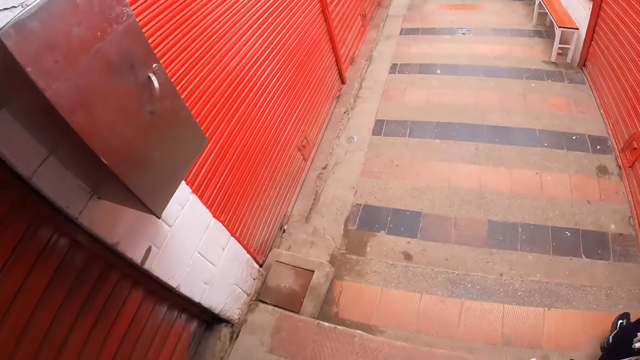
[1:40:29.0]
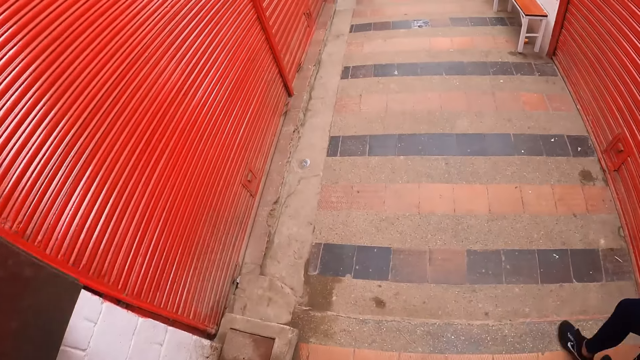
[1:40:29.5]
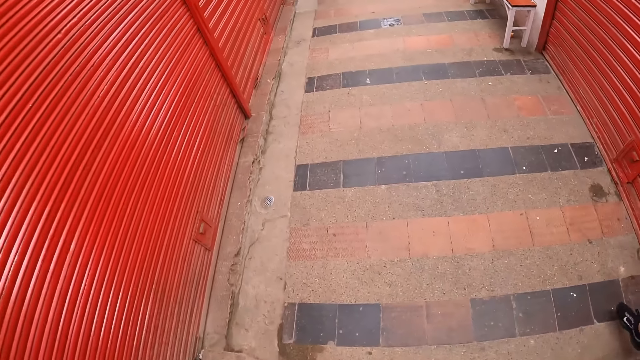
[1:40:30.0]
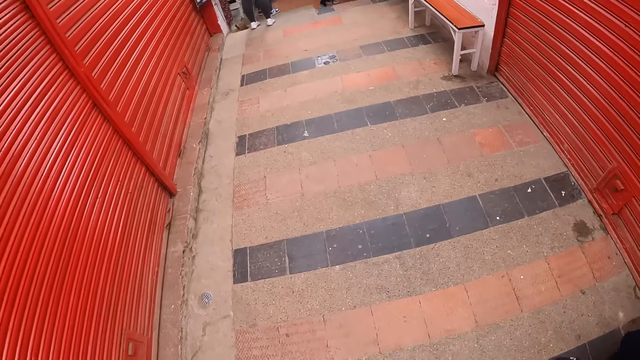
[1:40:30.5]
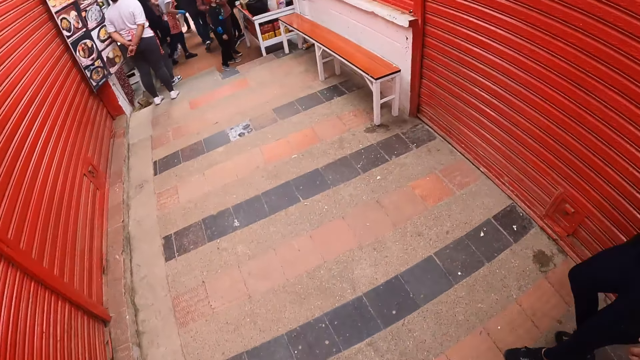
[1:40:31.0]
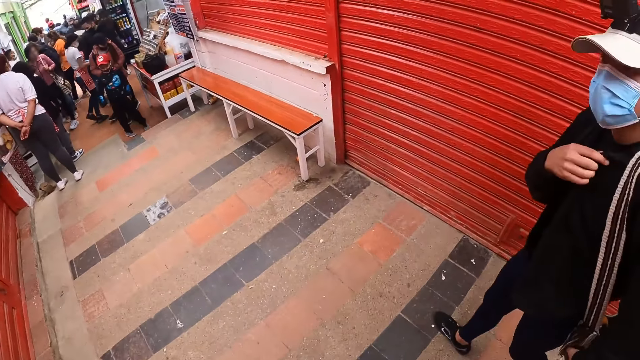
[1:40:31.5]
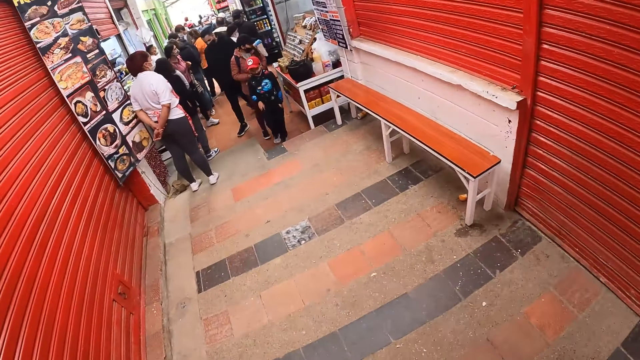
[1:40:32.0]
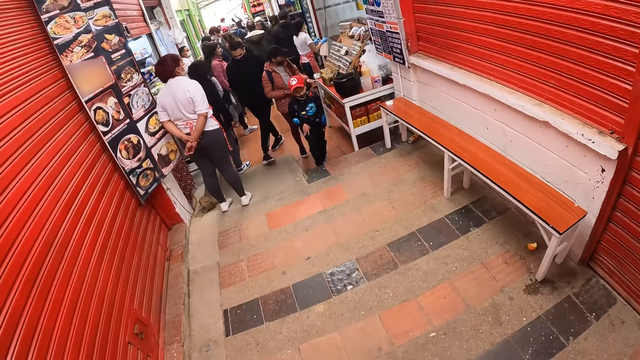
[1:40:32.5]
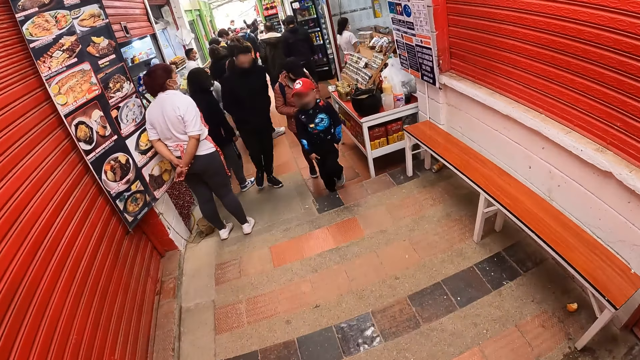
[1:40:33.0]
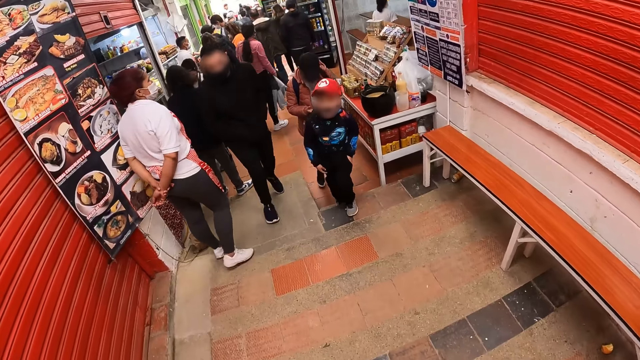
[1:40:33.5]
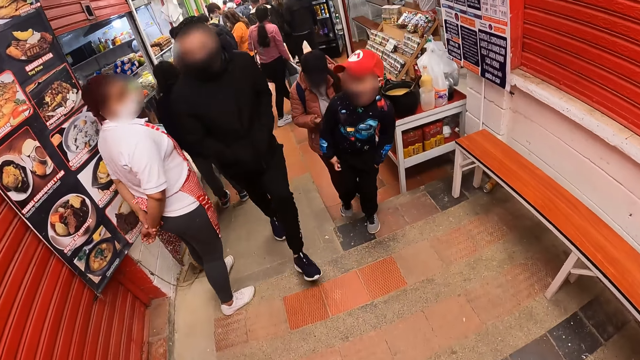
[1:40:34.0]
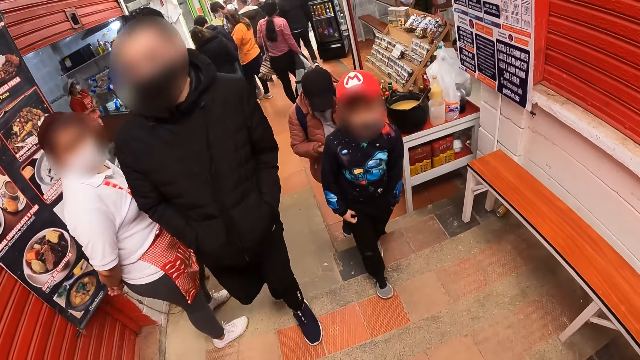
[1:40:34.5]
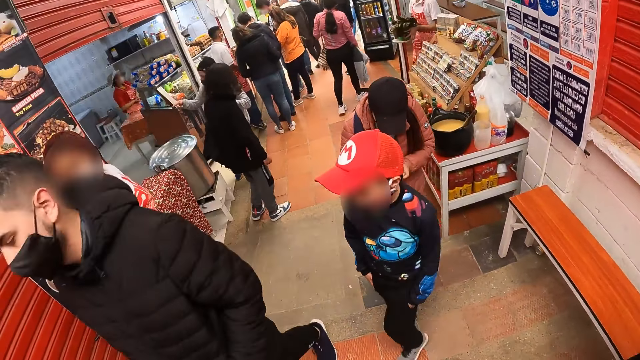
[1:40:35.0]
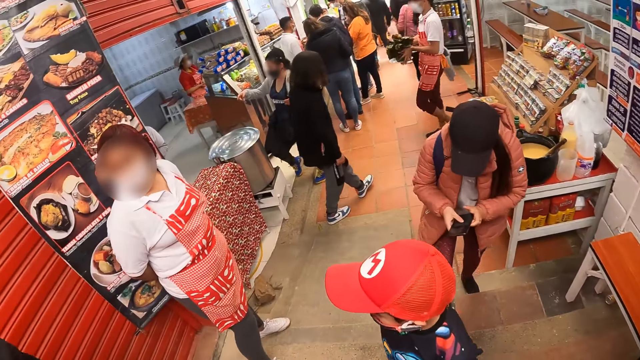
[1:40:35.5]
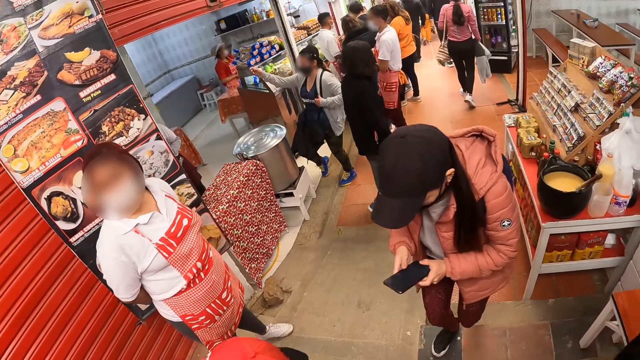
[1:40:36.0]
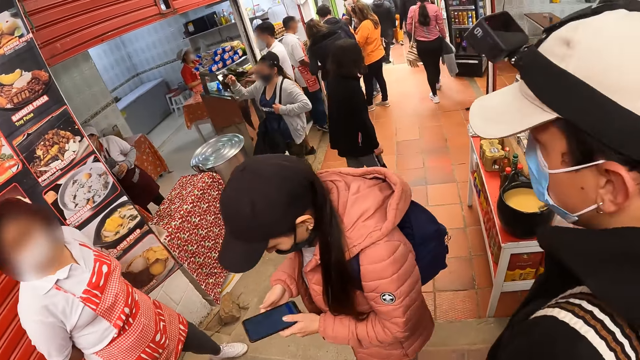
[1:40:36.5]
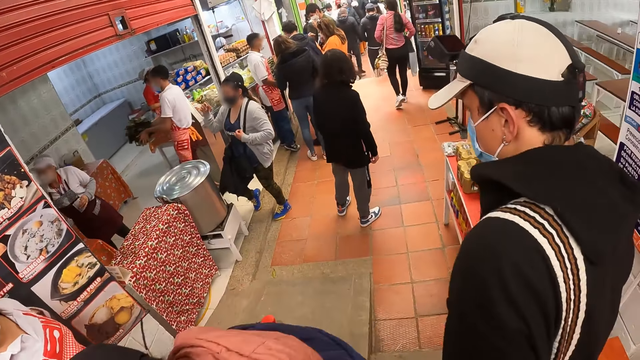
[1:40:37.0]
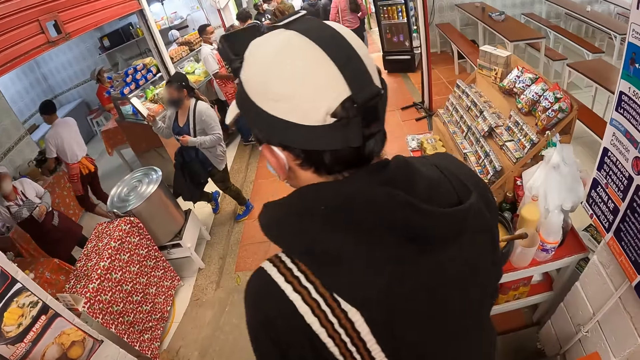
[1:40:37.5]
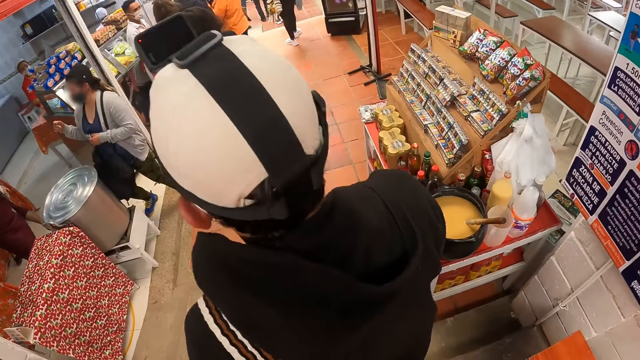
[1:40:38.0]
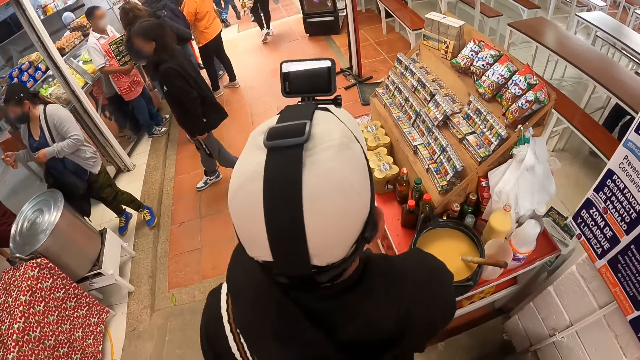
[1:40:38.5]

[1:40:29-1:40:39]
A man walks beside the camera wearer.

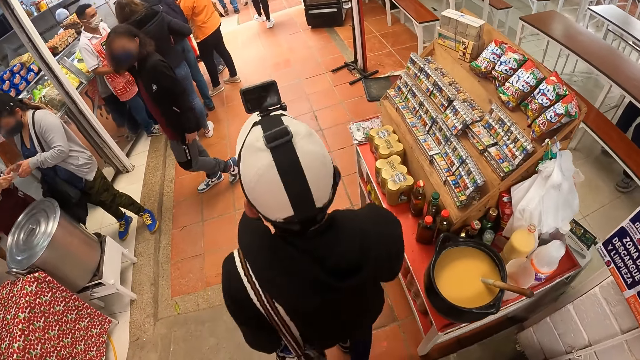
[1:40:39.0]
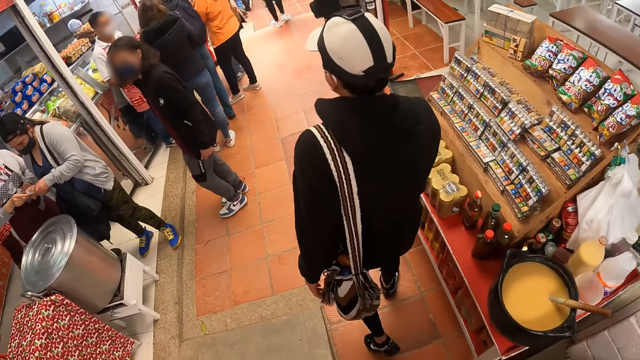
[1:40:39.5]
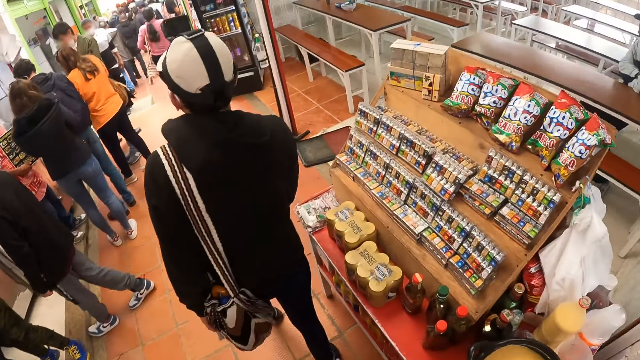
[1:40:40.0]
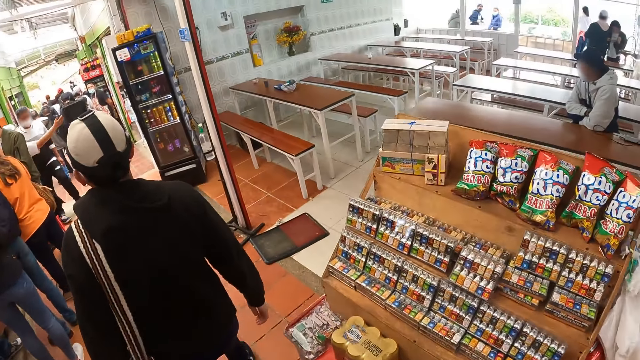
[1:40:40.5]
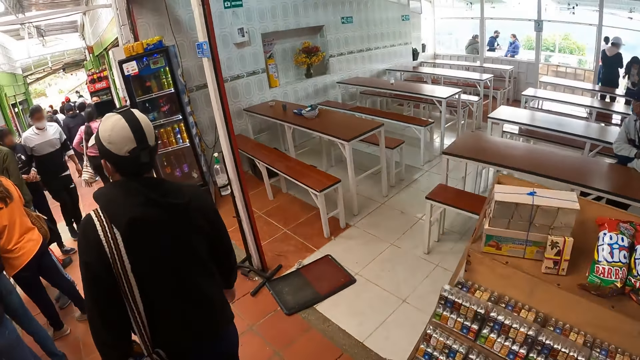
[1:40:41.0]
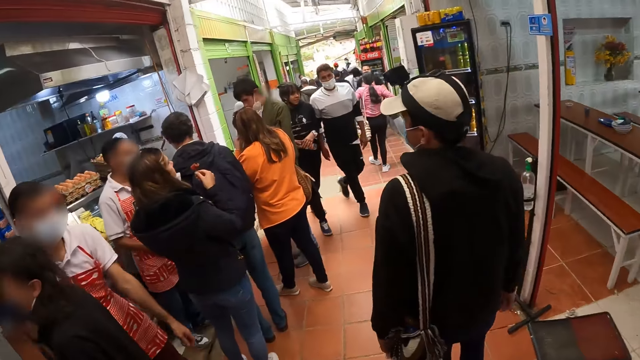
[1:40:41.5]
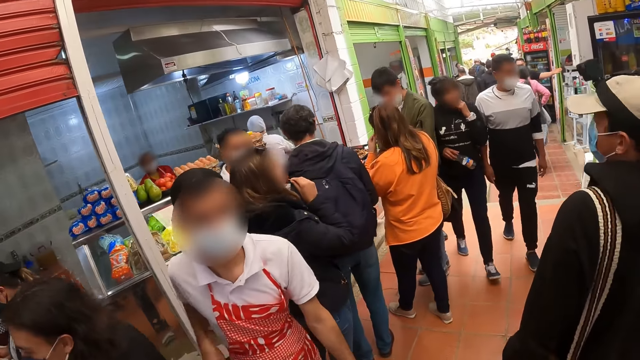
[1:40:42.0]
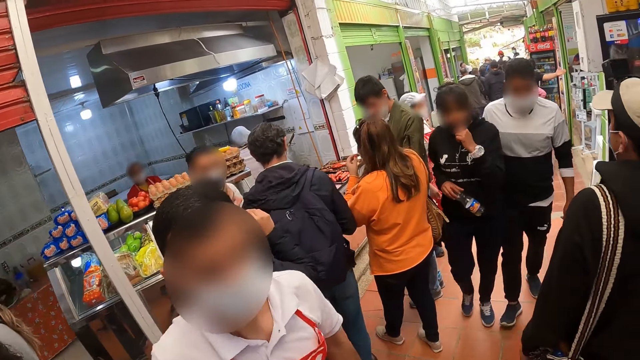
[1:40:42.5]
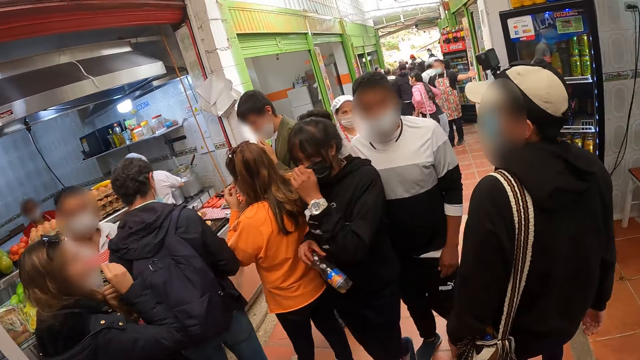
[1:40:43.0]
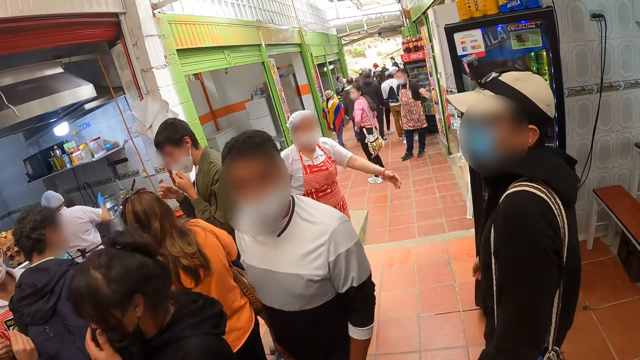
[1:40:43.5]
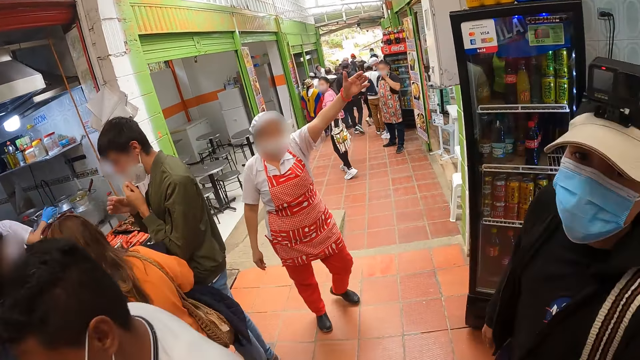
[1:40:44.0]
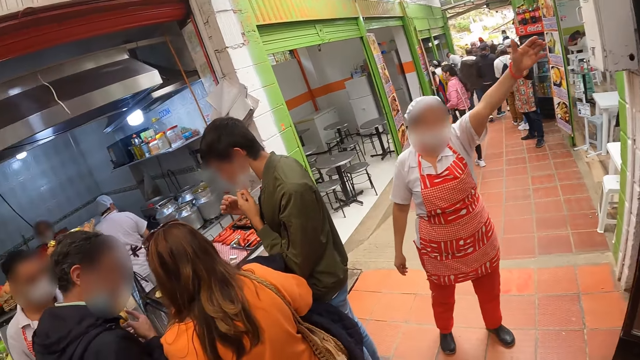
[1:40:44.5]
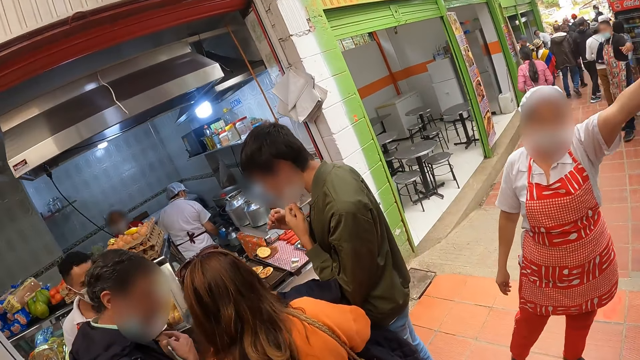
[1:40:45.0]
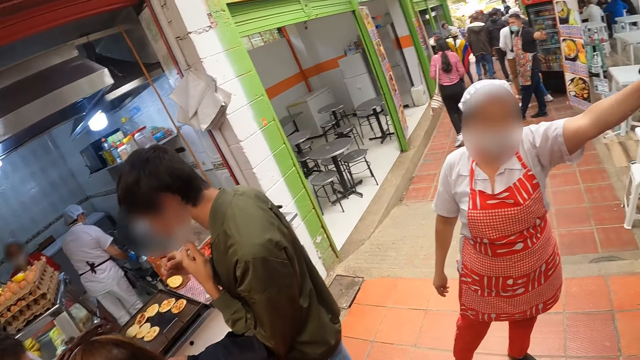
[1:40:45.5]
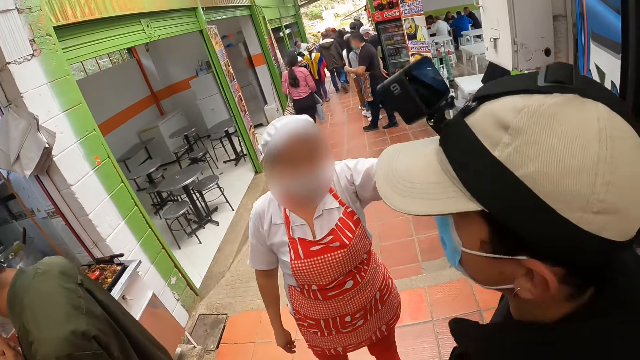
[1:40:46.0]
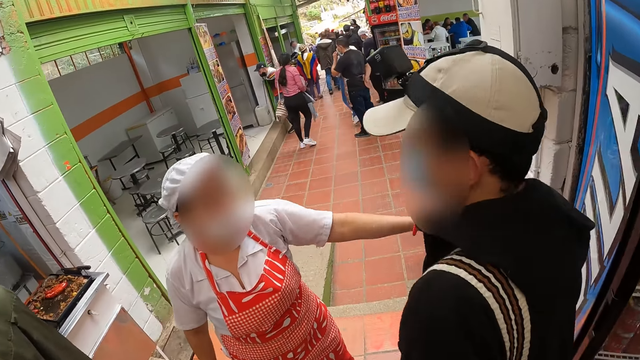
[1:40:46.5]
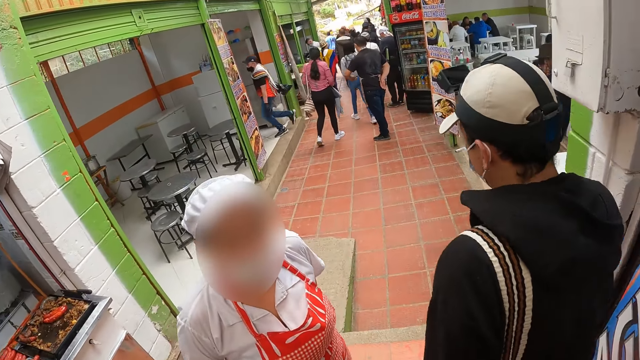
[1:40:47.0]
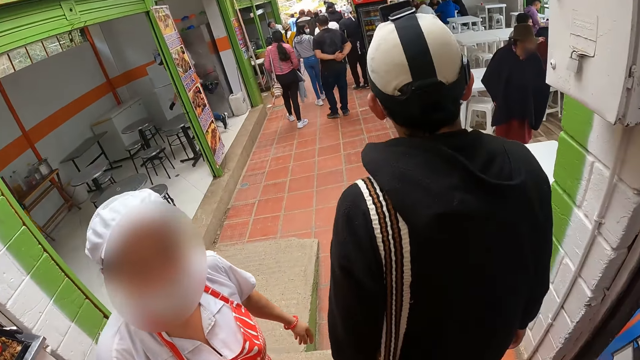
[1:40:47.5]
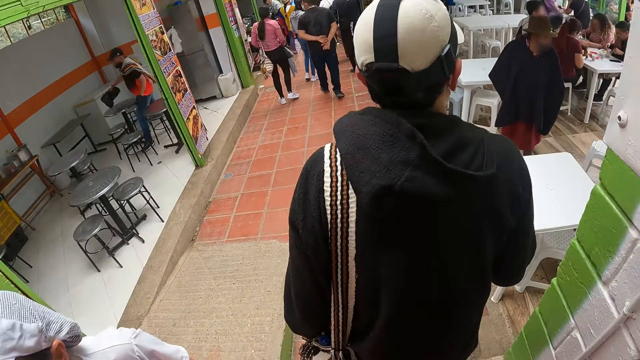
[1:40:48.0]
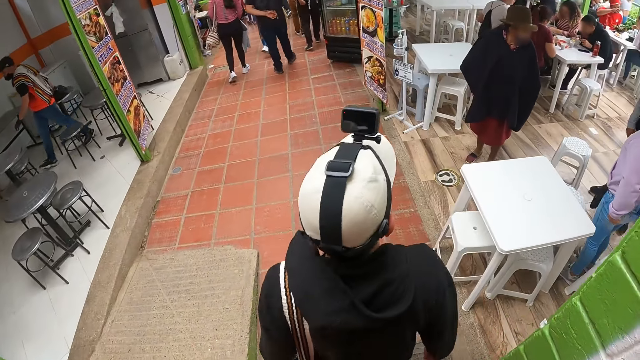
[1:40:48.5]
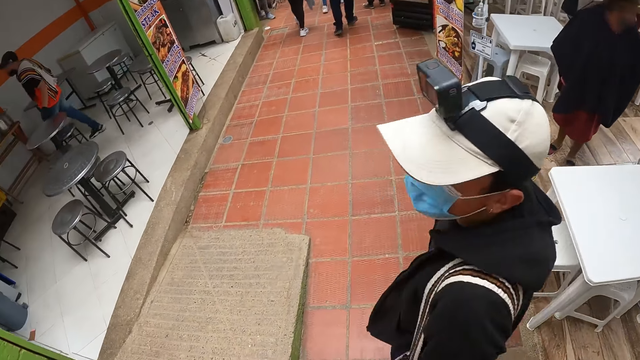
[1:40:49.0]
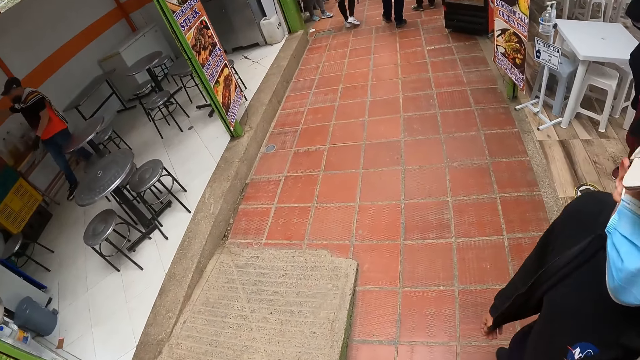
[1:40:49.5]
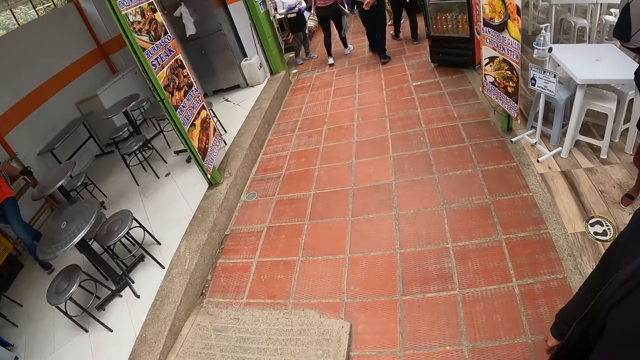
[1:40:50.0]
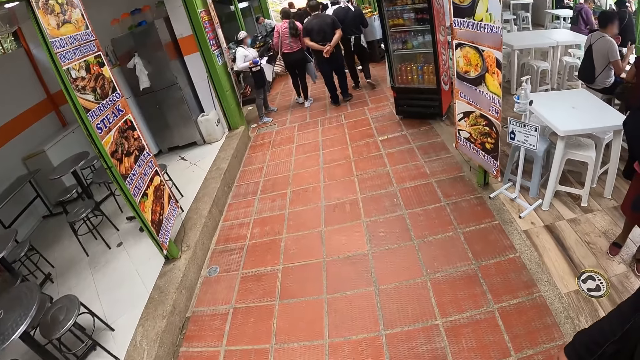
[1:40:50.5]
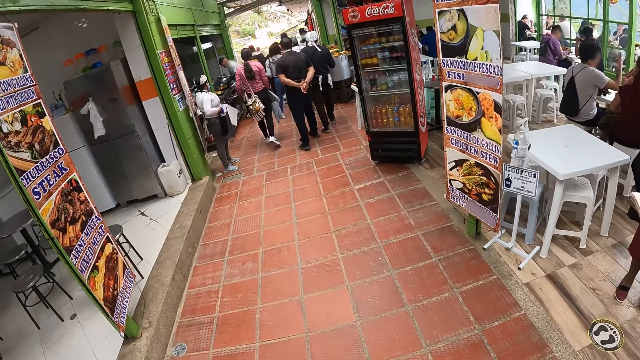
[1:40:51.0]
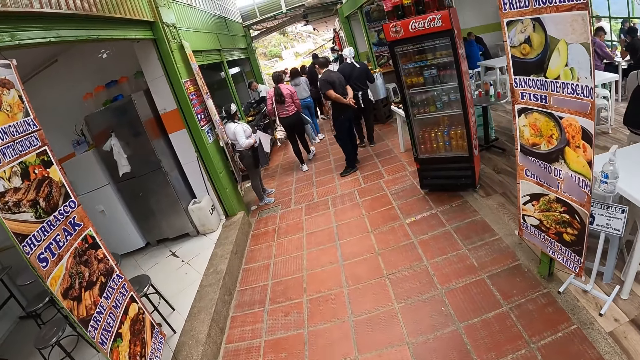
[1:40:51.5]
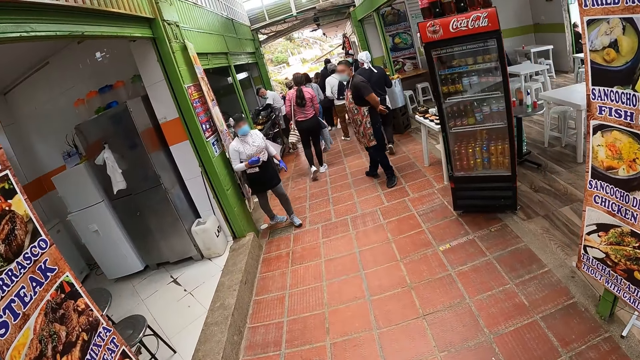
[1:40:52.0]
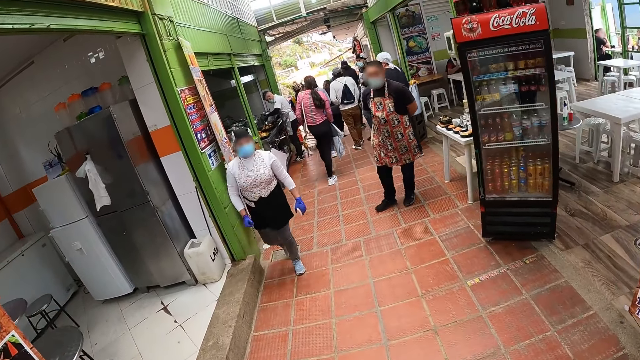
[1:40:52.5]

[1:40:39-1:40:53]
The camera wearer looks around the restaurant. A man looks at the camera wearer.
